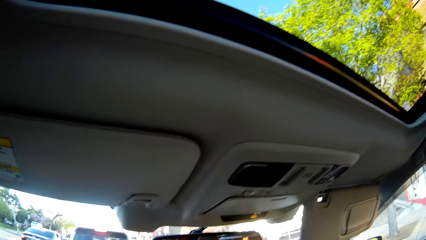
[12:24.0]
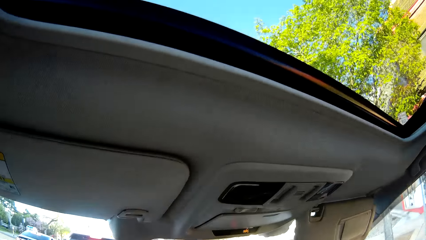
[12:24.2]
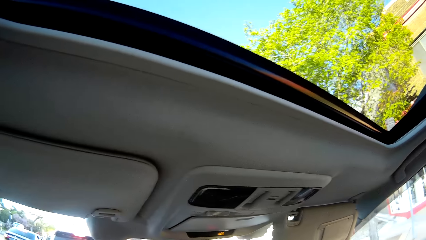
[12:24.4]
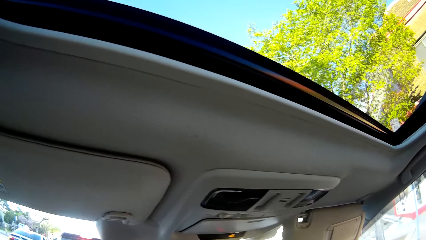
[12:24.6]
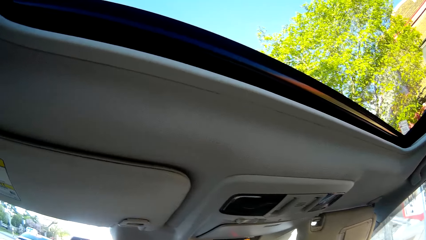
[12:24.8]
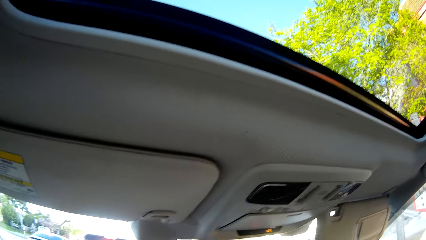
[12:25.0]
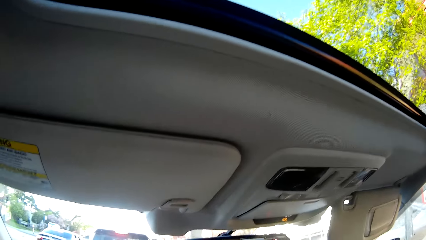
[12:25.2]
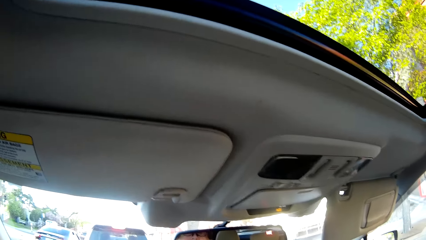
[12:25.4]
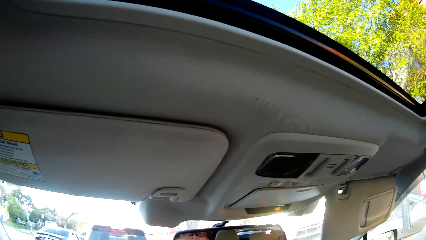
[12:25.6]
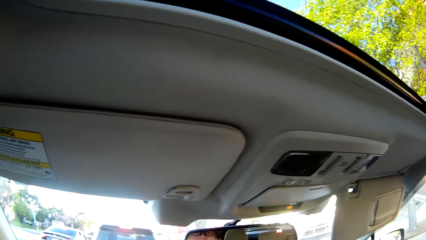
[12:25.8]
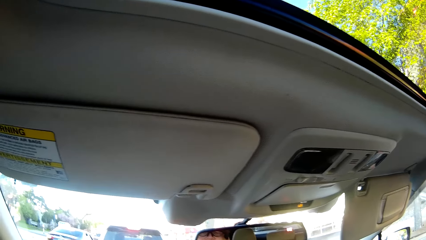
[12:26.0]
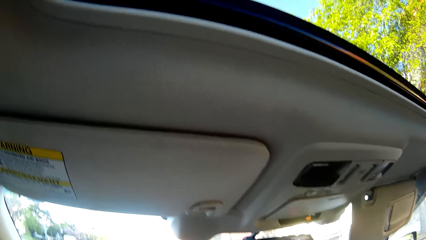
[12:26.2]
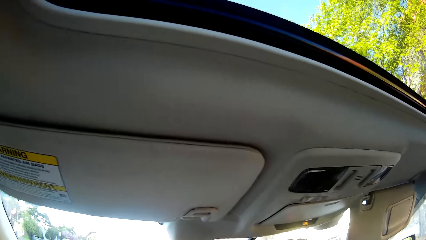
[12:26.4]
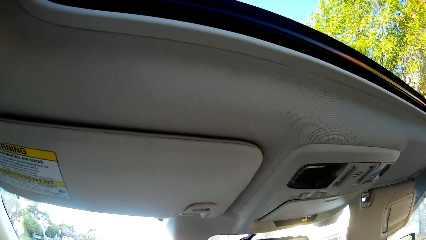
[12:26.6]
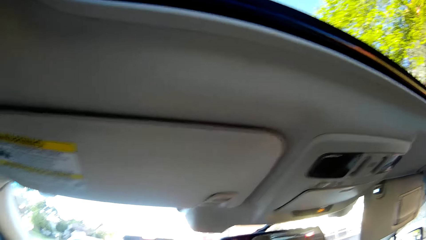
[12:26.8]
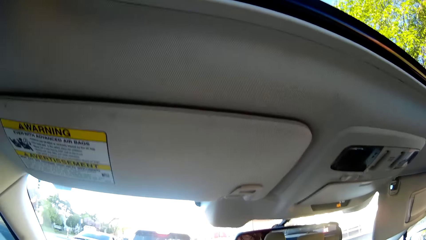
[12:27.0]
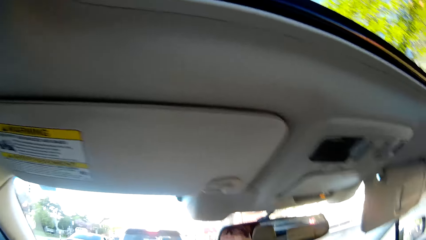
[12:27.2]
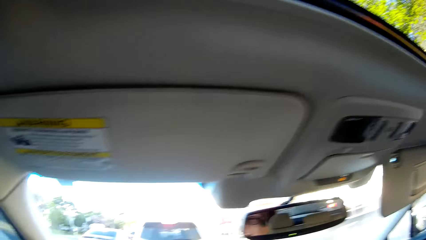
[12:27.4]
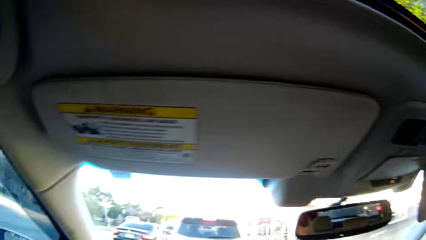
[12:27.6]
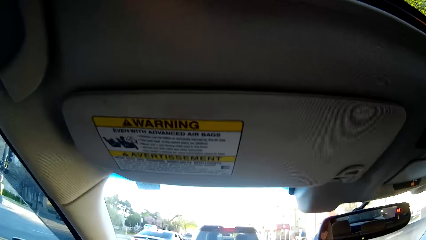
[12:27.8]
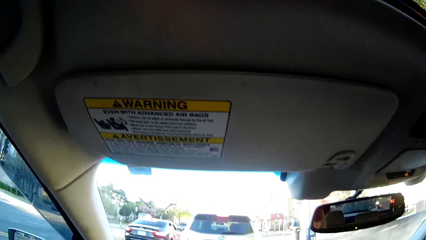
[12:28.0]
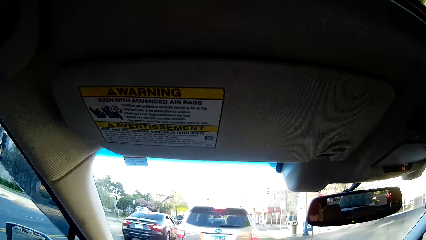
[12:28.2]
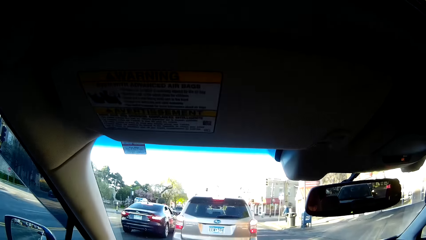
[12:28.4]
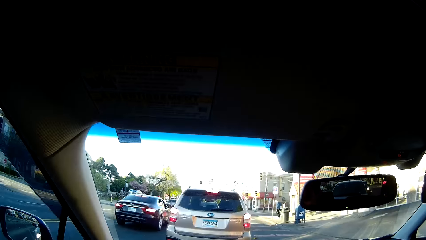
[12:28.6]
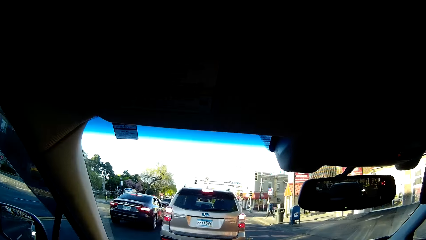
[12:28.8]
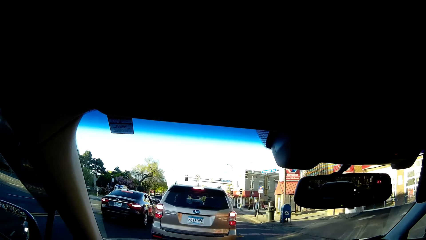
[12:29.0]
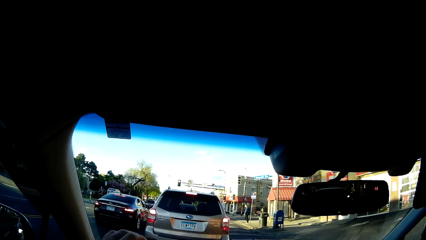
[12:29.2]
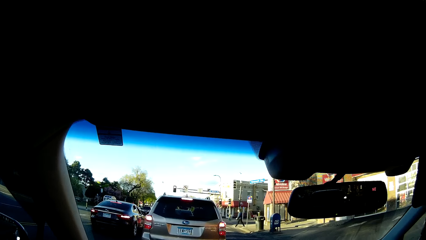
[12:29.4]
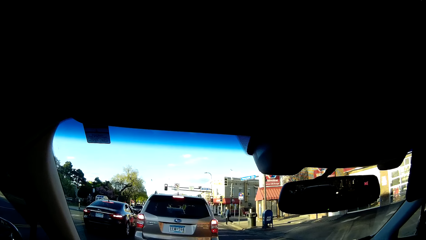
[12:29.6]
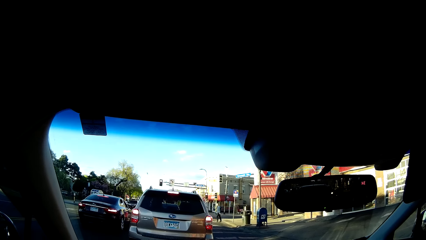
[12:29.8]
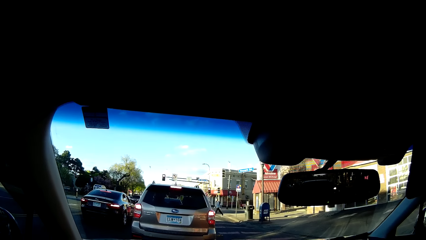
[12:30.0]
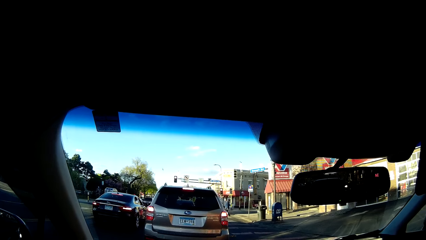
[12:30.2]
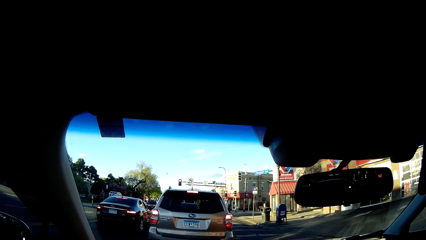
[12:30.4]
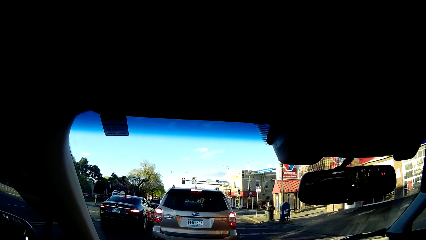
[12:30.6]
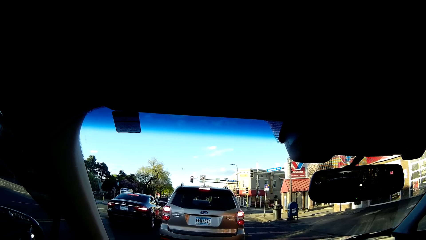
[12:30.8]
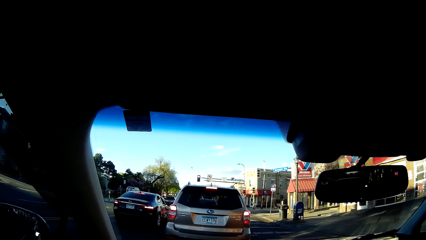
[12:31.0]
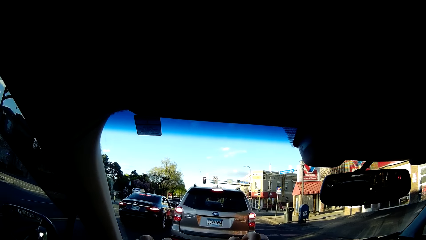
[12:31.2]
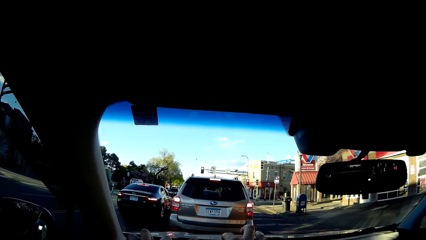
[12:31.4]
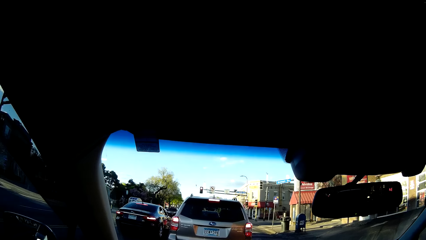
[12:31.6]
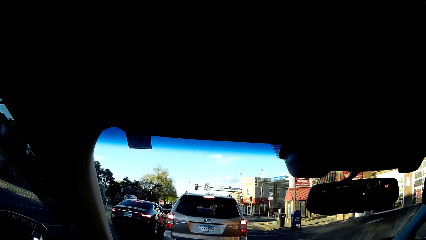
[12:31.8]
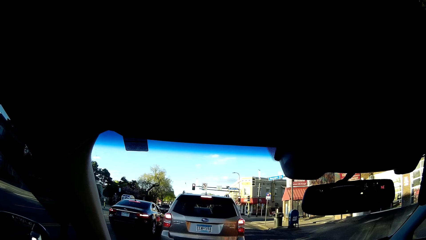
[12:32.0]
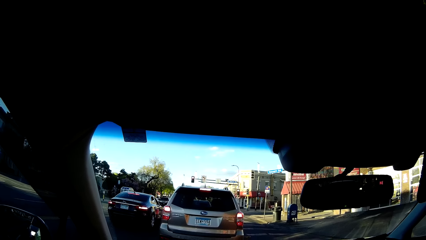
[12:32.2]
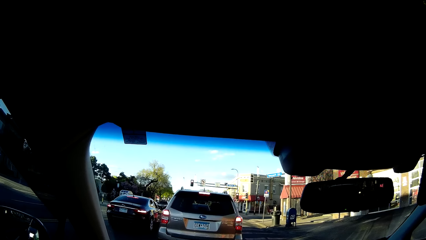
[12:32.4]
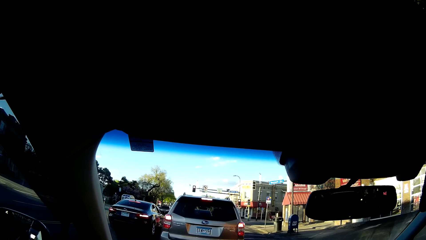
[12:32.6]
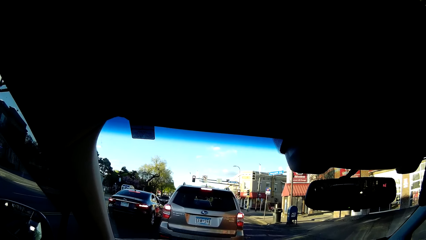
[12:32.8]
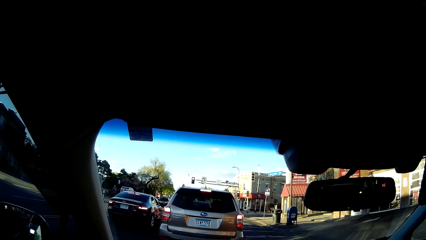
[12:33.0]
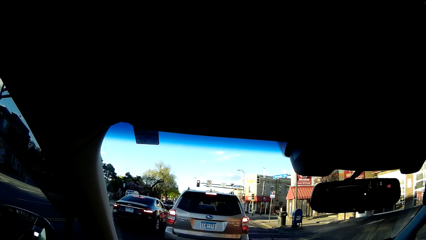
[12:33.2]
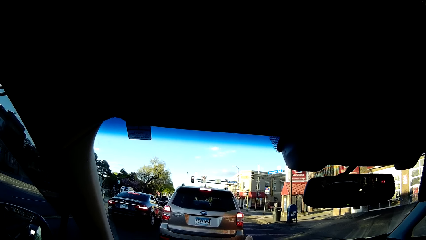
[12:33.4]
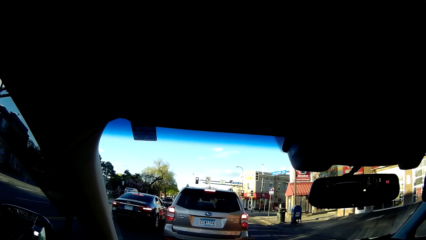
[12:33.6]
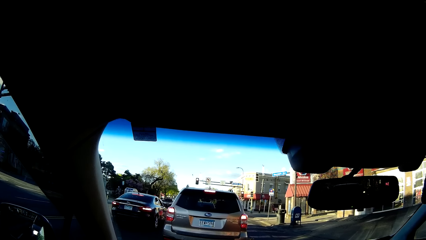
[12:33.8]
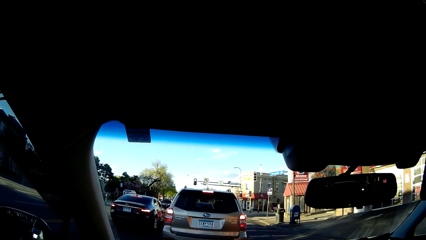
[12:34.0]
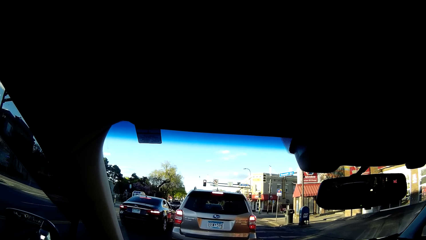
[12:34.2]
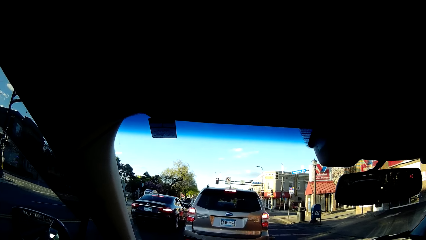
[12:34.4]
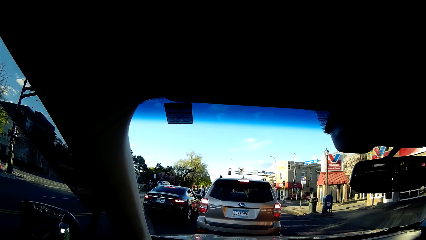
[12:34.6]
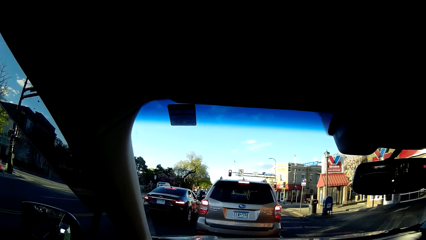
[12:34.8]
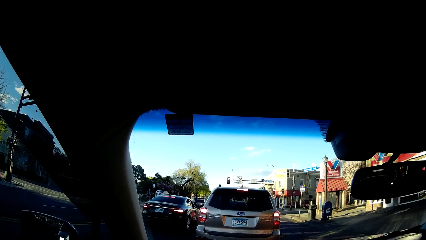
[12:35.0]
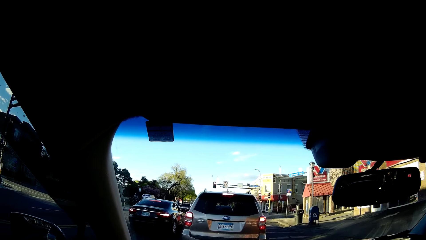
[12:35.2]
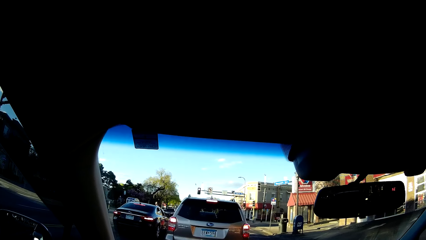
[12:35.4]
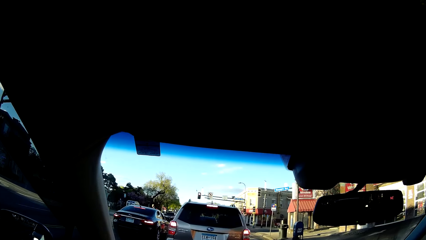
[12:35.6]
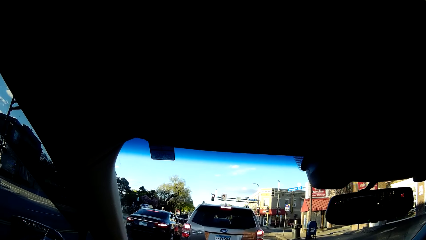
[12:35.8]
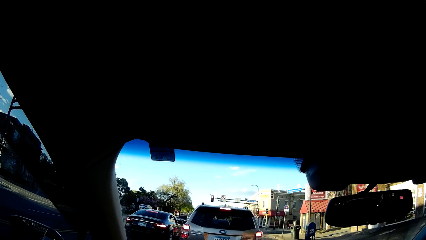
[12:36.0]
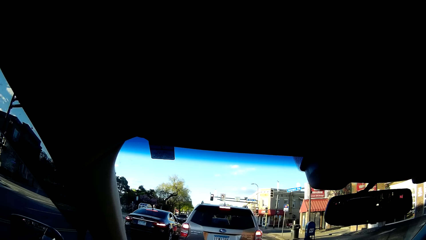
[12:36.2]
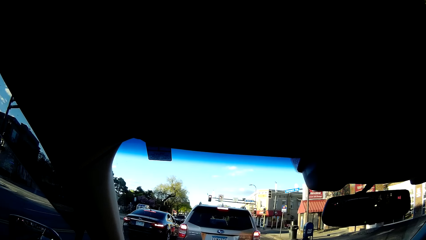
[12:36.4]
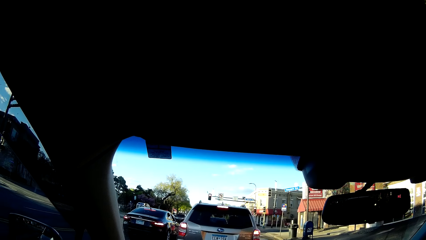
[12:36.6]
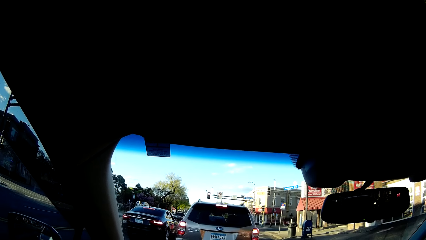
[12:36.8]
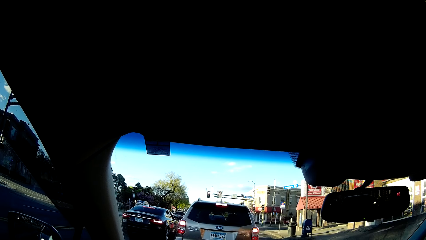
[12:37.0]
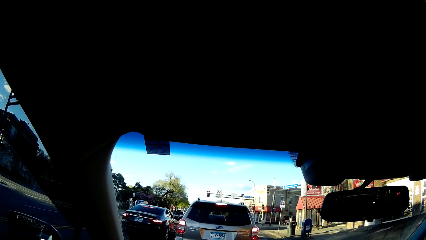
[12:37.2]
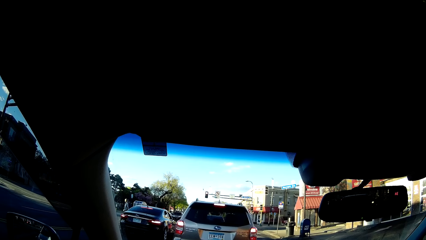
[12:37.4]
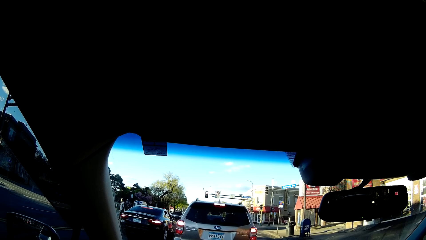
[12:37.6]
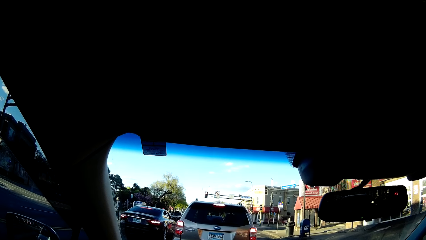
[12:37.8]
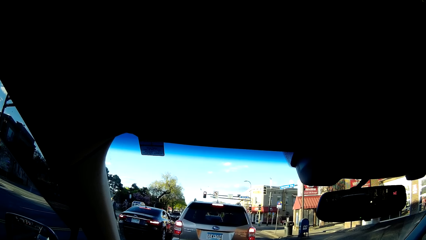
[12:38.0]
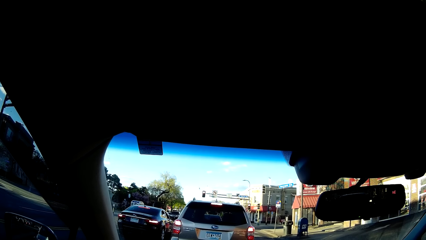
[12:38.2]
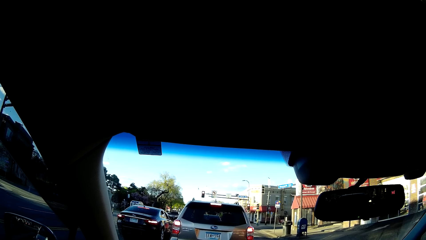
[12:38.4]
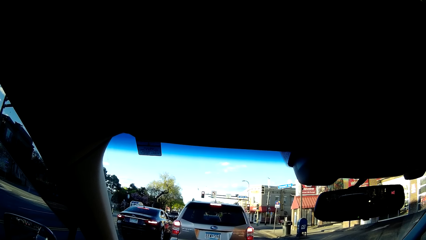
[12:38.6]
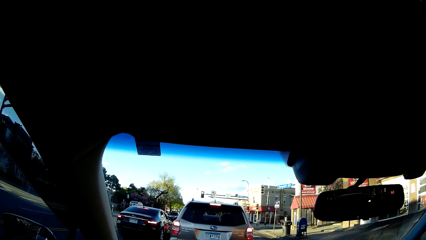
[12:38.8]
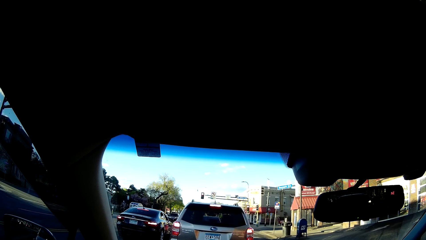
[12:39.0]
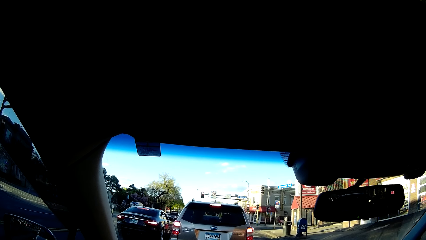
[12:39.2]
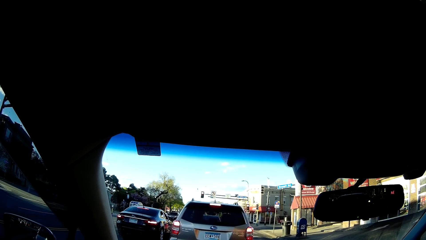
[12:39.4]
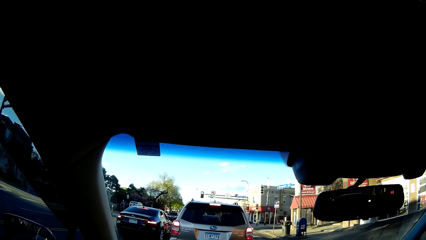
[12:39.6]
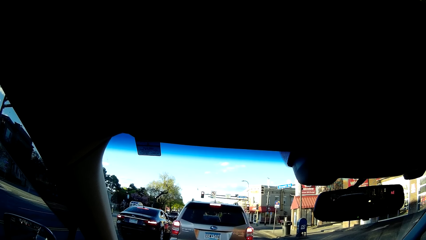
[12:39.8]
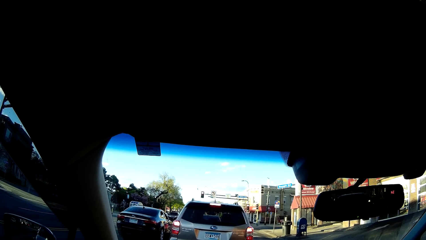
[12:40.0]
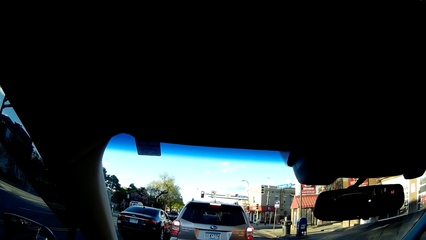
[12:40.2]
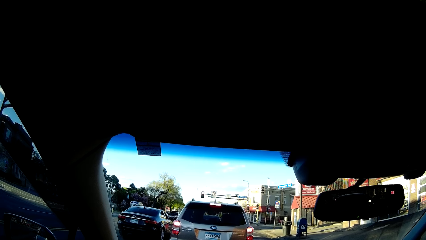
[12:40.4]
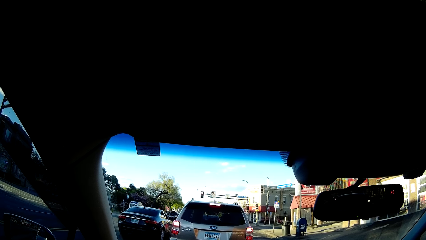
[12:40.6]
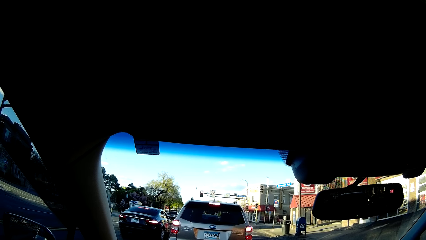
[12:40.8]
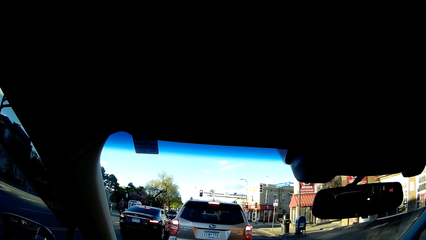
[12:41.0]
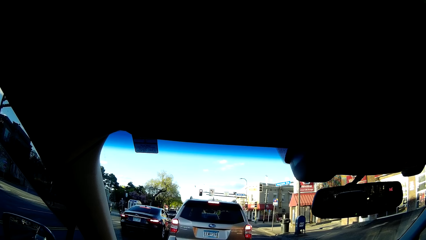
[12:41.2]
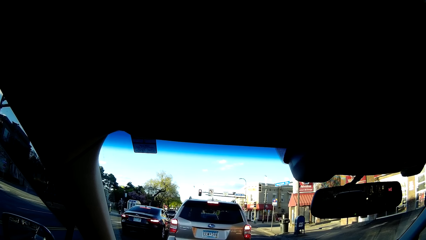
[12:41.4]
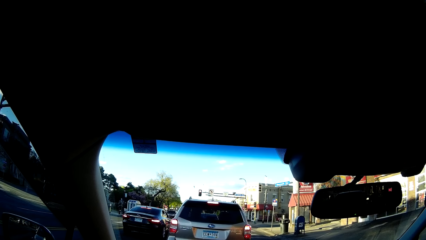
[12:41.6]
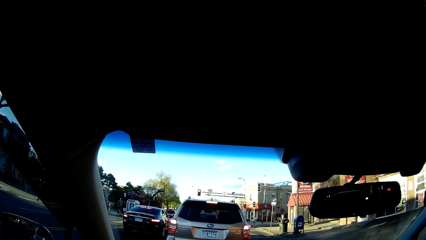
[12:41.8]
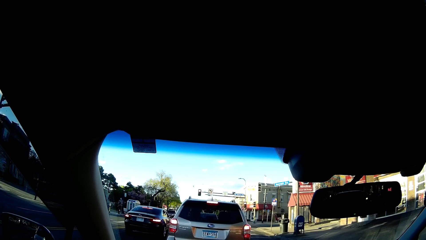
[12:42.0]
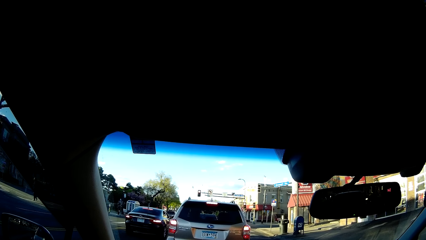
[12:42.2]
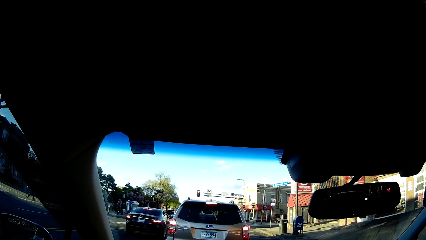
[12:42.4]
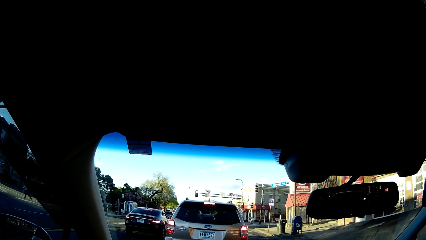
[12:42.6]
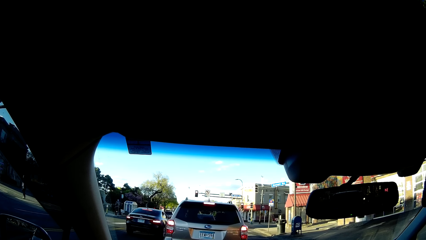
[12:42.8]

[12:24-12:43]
The camera wearer looks up. They sing. They sing repeatedly.
